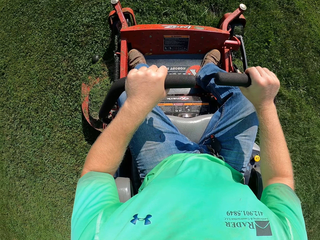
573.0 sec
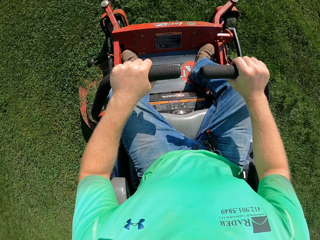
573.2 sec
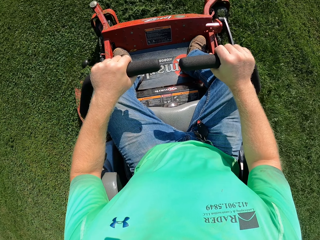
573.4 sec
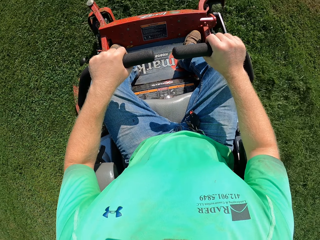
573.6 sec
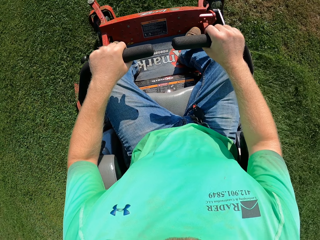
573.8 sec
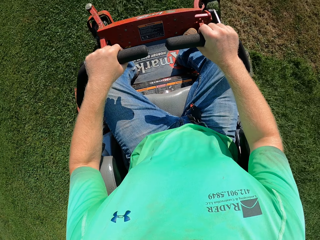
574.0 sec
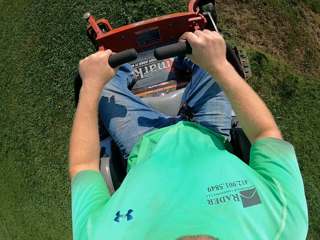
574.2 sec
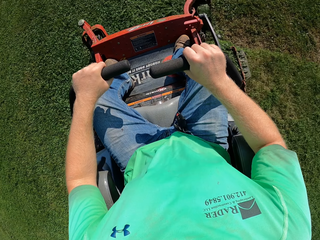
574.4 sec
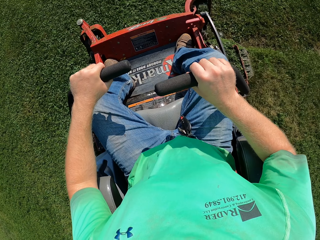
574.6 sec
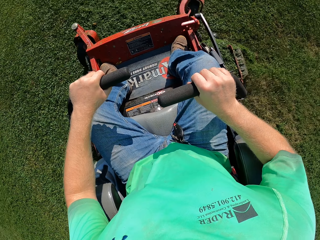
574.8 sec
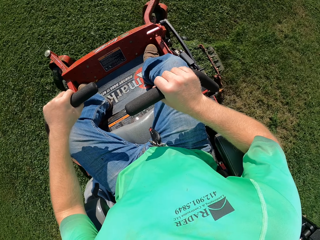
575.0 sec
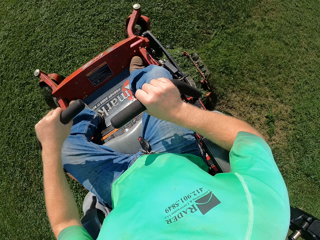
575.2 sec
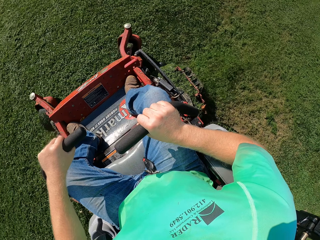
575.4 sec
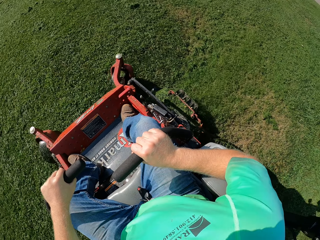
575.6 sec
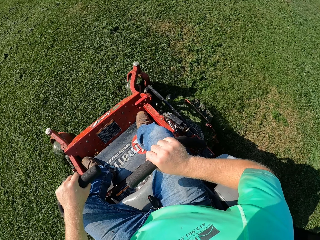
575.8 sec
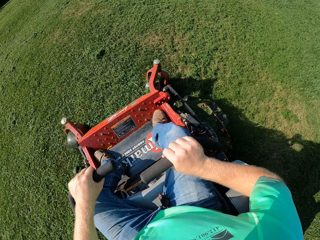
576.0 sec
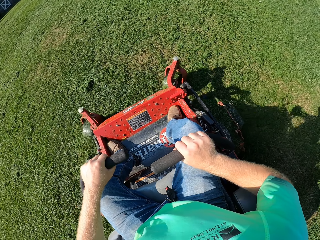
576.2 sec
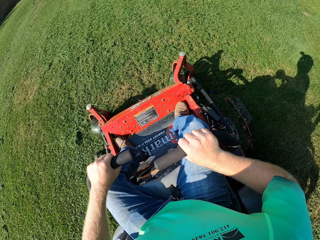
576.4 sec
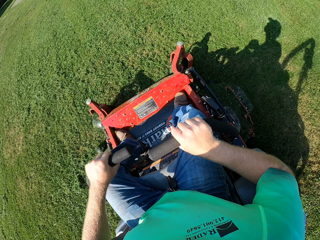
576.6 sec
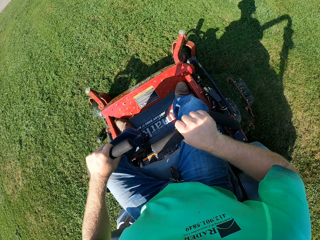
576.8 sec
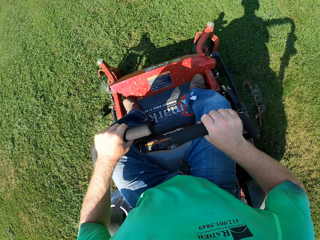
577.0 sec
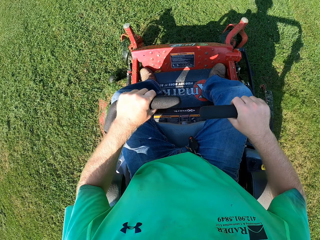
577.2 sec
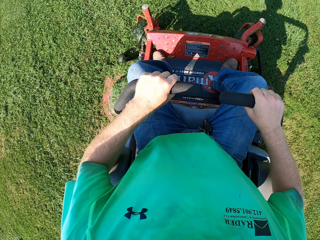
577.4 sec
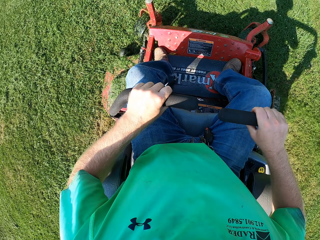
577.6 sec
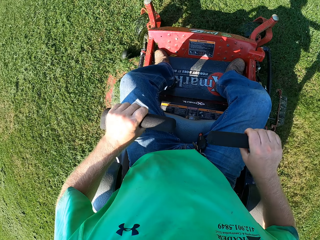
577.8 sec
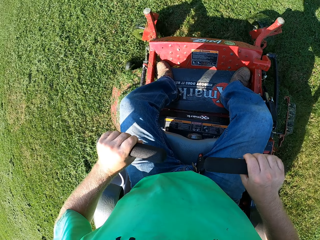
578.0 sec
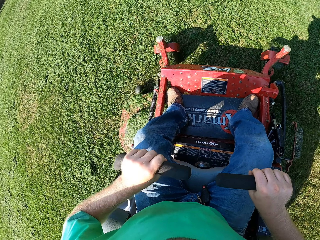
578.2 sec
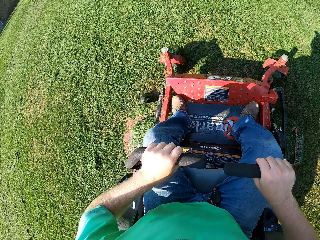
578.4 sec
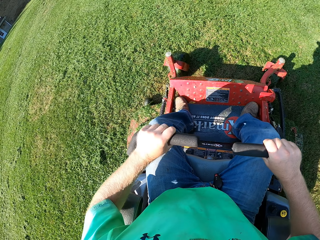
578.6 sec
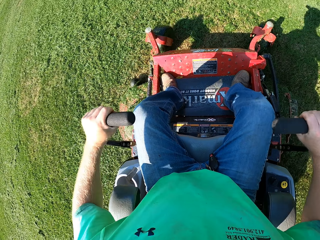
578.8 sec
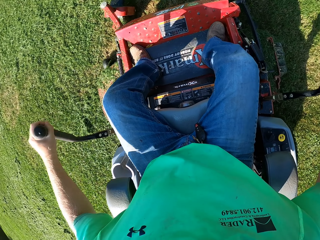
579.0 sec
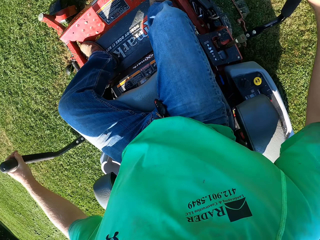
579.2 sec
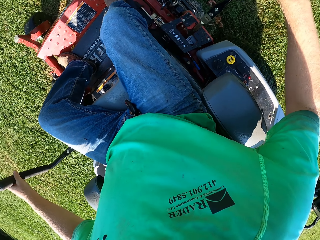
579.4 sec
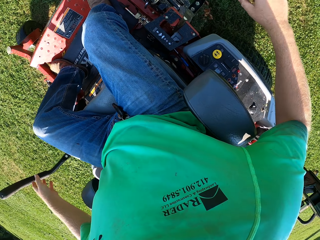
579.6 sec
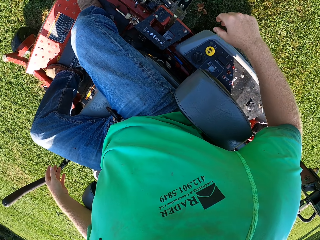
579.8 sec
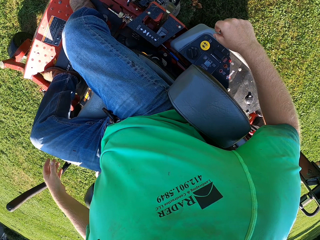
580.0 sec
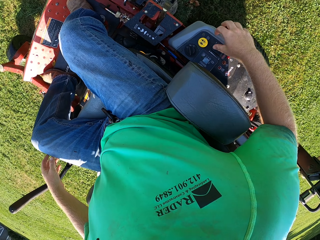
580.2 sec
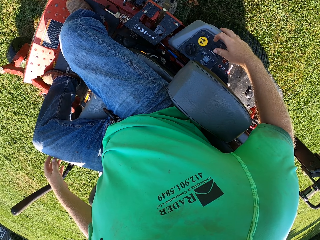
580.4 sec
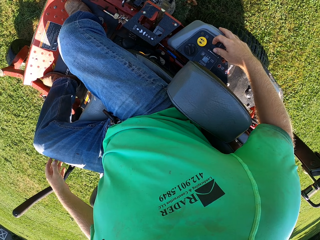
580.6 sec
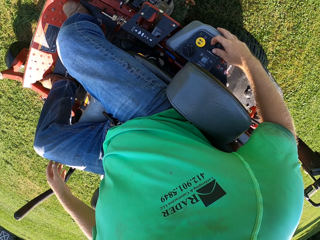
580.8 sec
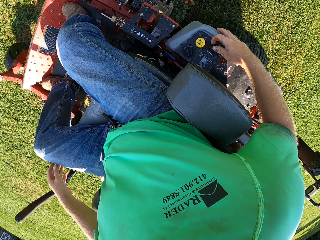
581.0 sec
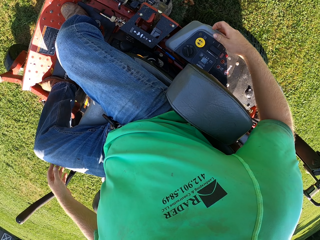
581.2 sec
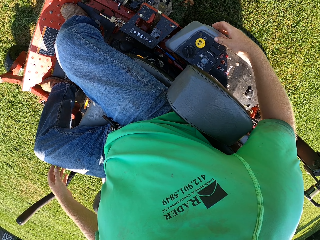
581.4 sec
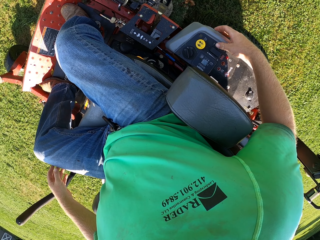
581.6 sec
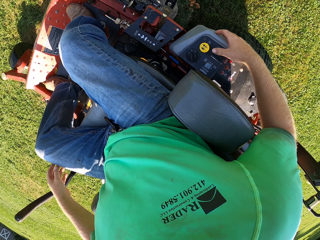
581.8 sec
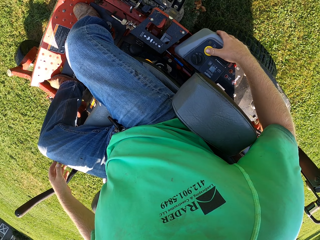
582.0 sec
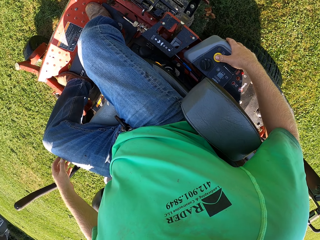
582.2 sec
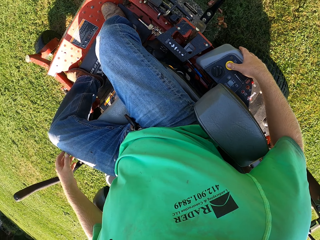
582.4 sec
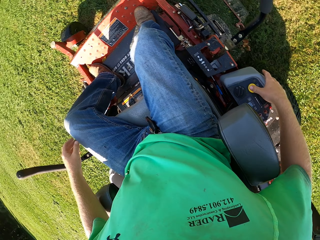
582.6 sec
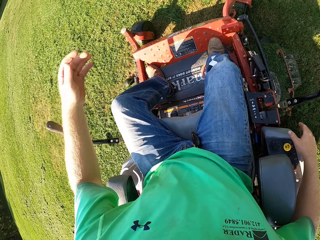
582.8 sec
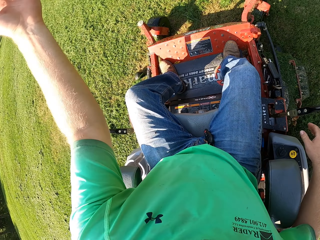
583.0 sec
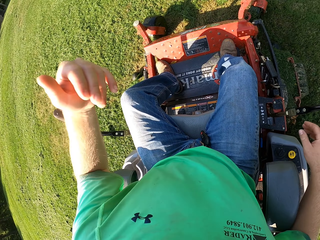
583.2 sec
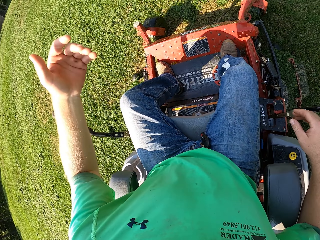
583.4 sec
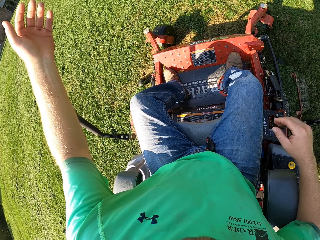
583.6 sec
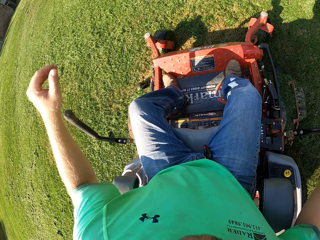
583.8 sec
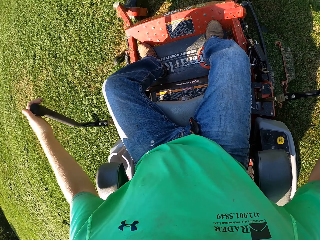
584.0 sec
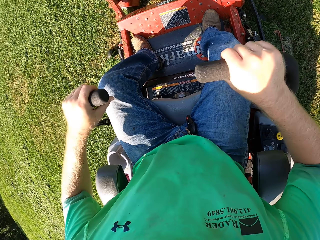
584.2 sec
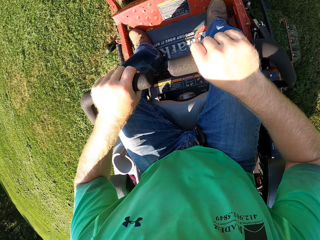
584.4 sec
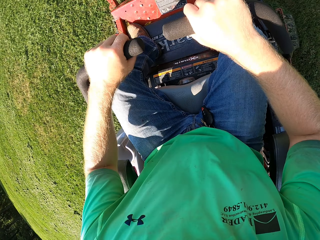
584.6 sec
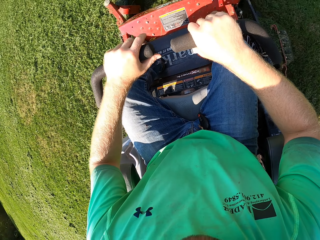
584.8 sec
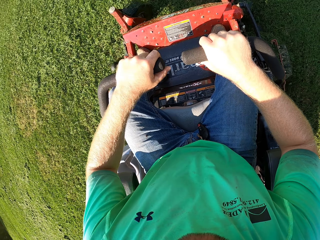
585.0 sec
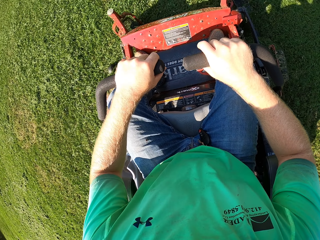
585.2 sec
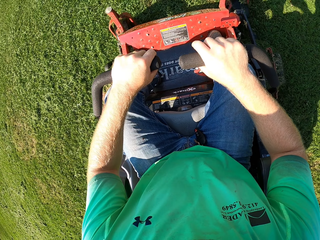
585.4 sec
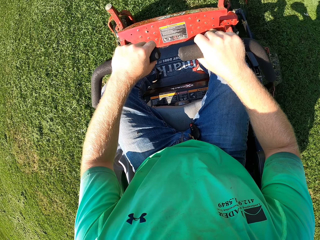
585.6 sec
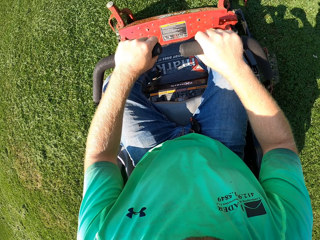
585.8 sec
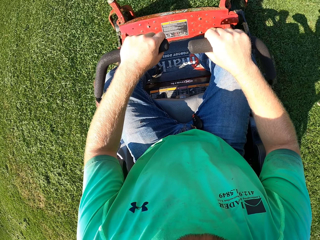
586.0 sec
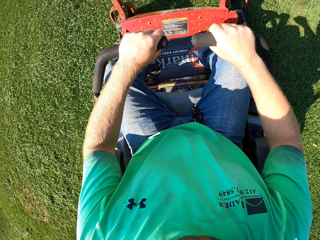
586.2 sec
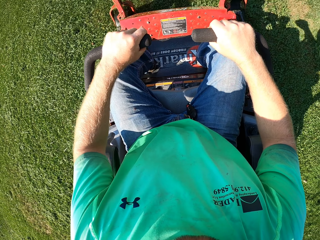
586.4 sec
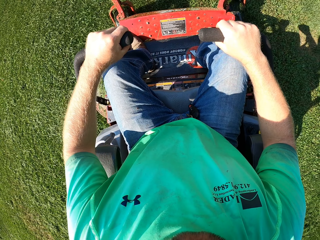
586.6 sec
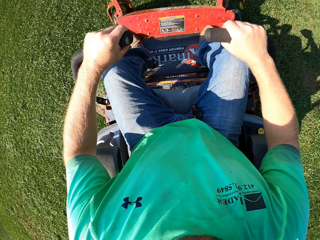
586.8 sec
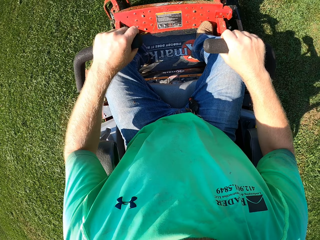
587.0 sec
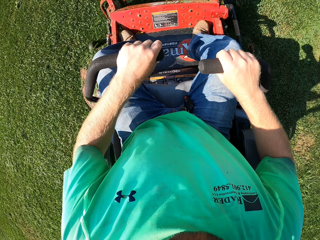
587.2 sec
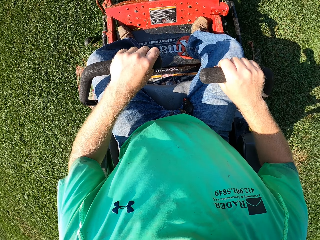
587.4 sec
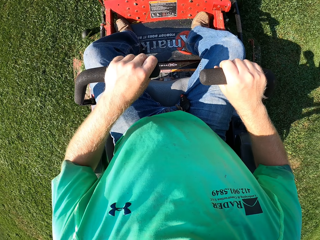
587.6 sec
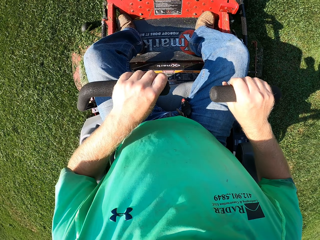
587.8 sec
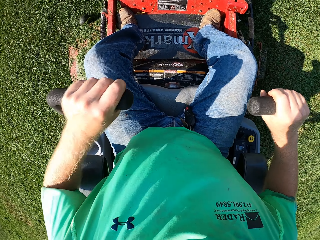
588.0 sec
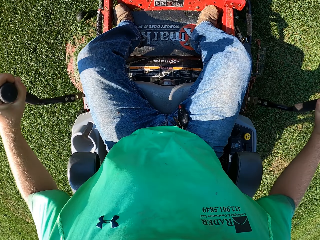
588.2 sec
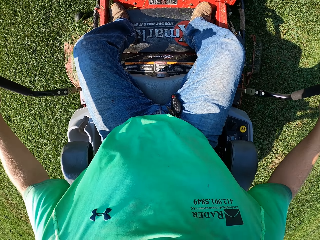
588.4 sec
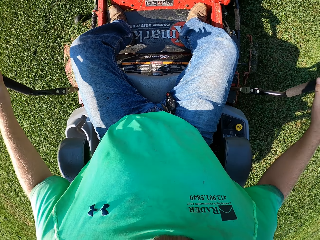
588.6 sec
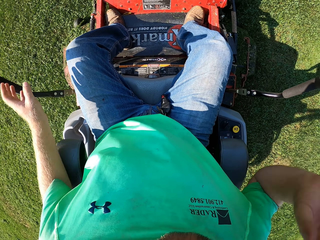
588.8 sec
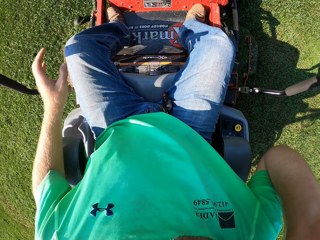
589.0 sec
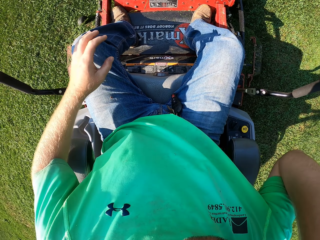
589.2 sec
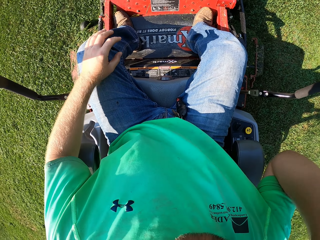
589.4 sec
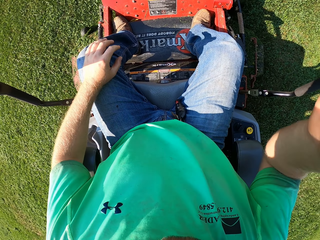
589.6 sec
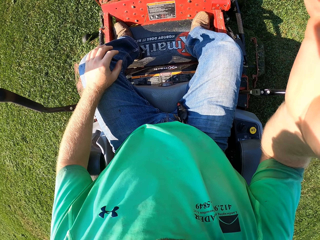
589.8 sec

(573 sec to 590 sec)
The camera wearer adjusts the steering wheels. He stops the lawn mower. He pulls the wheel control of the lawn mower apart with both hands in the lawn. He operates the lawn mower with his right hand in the lawn. He presses the button. He pulls the wheel control of the lawn mower together with both hands in the lawn. He mows across the lawn with the wheel control of the lawn mower in both hands. He pulls the wheel control of the lawn mower apart with both hands in the lawn. He touches his face with his right hand in the lawn.
